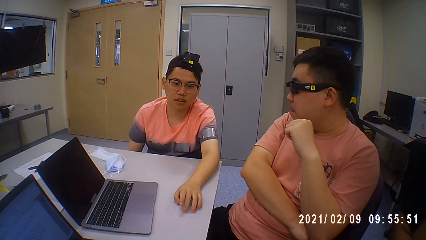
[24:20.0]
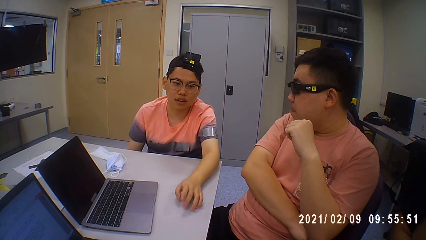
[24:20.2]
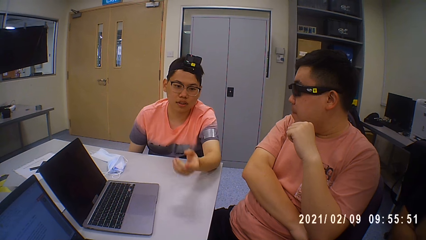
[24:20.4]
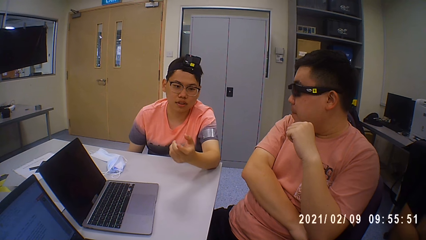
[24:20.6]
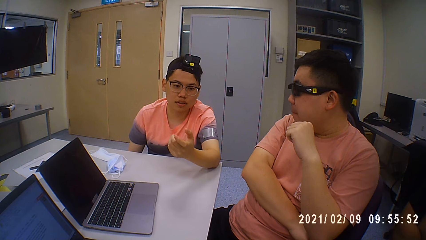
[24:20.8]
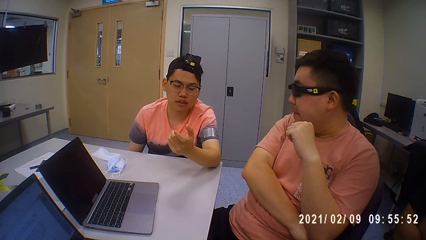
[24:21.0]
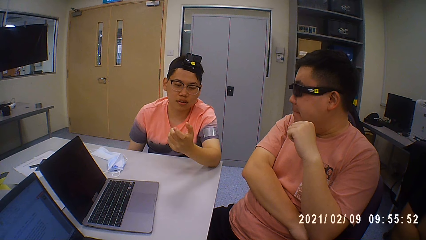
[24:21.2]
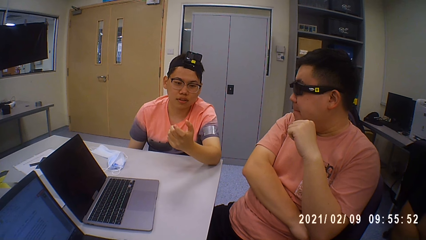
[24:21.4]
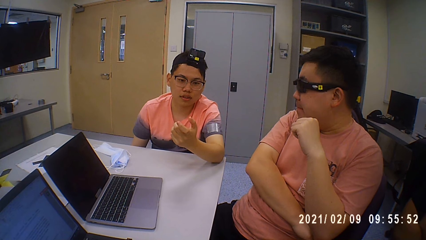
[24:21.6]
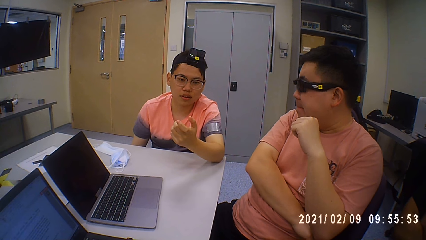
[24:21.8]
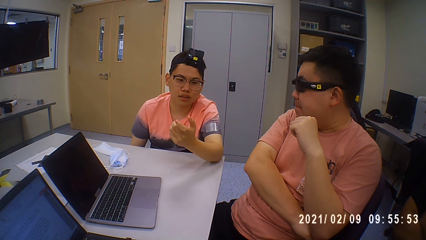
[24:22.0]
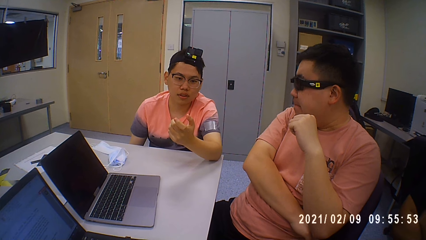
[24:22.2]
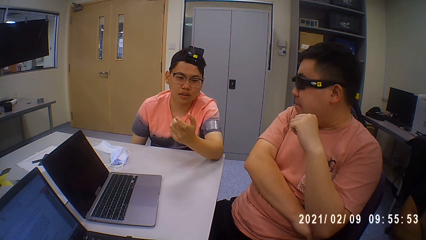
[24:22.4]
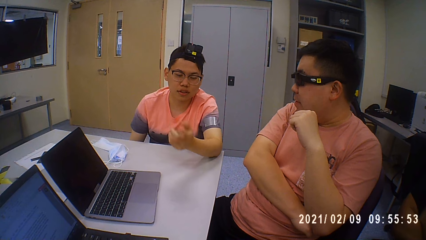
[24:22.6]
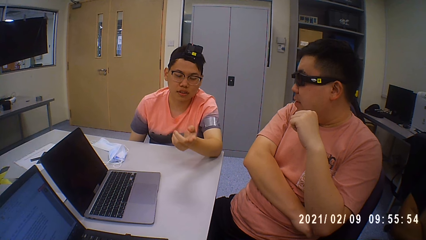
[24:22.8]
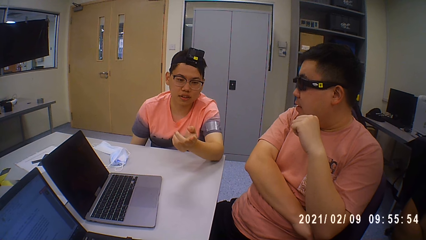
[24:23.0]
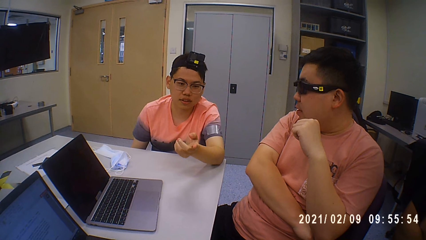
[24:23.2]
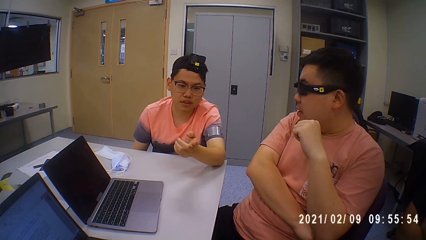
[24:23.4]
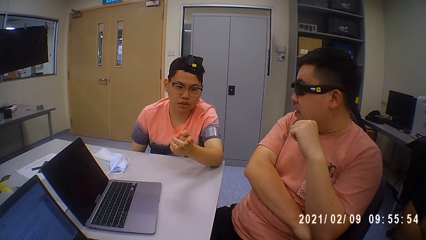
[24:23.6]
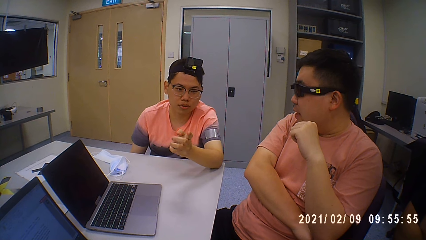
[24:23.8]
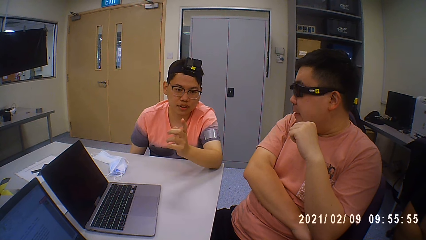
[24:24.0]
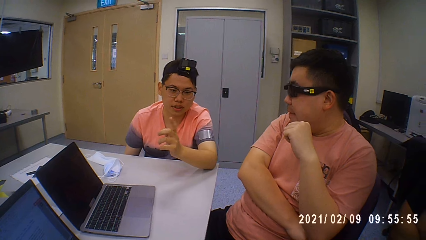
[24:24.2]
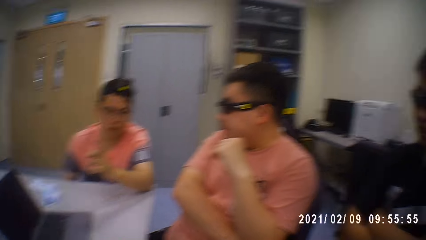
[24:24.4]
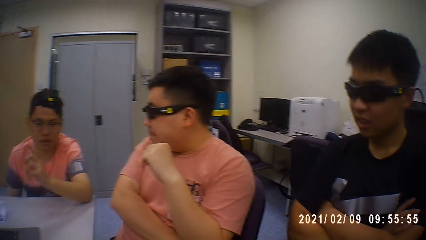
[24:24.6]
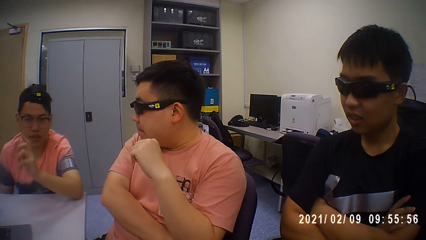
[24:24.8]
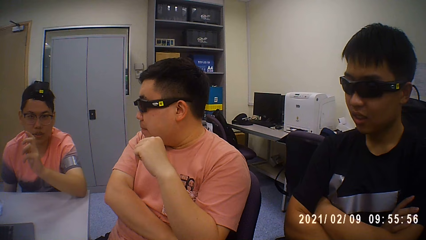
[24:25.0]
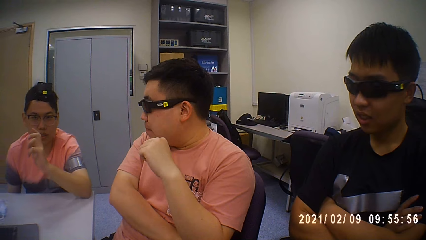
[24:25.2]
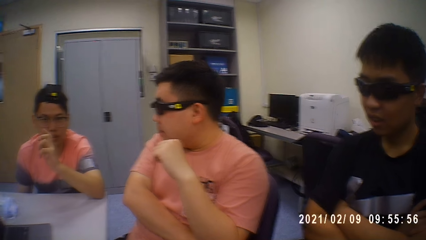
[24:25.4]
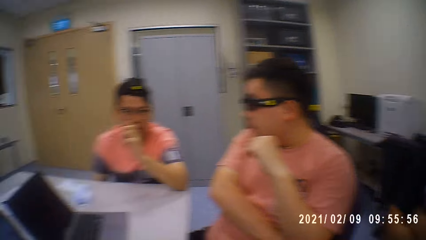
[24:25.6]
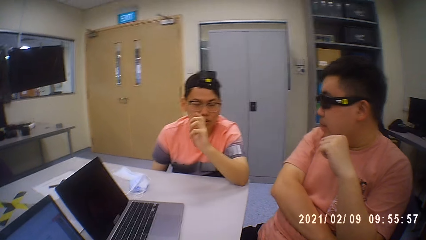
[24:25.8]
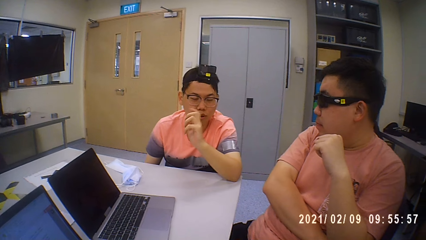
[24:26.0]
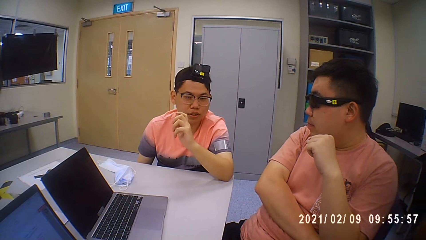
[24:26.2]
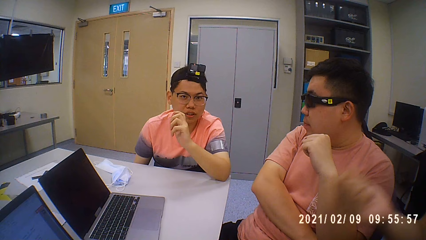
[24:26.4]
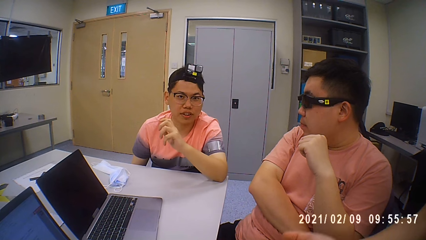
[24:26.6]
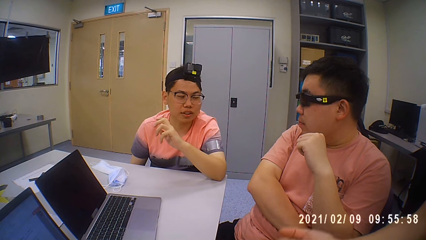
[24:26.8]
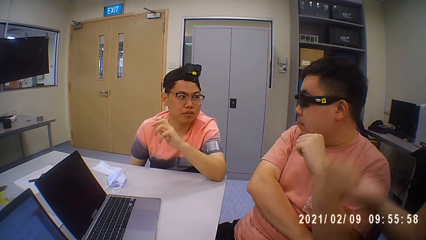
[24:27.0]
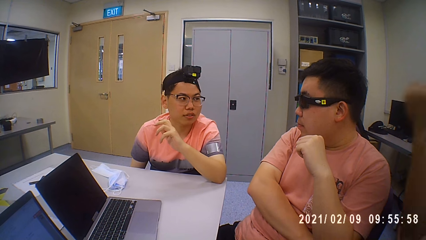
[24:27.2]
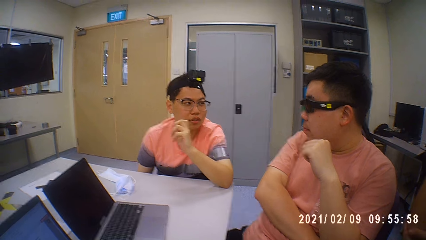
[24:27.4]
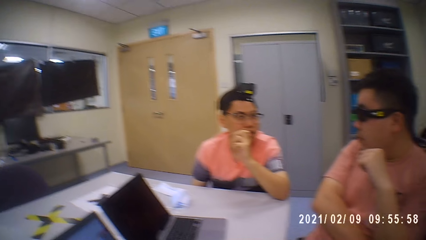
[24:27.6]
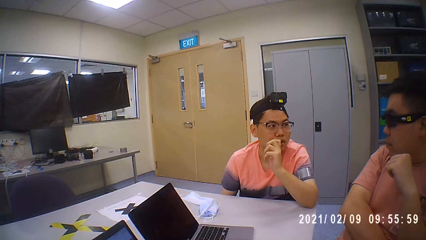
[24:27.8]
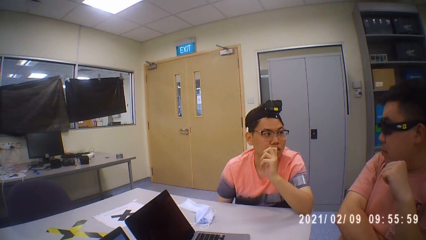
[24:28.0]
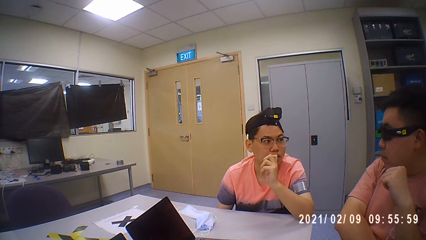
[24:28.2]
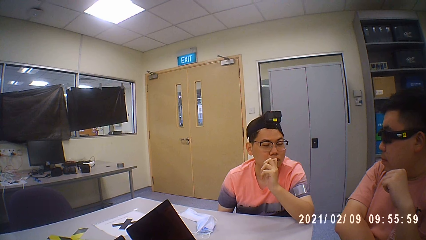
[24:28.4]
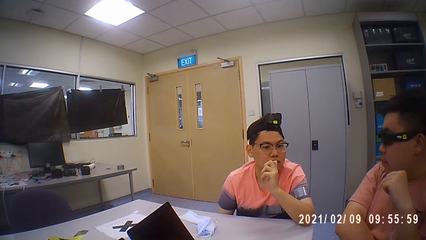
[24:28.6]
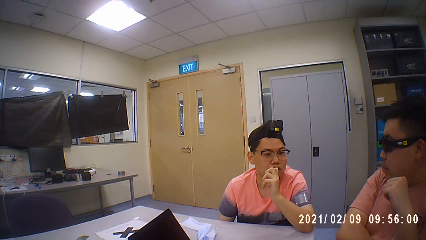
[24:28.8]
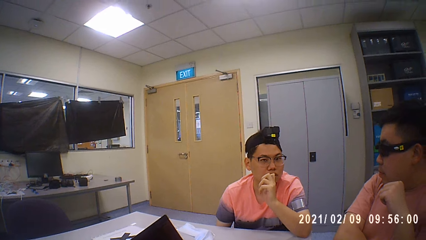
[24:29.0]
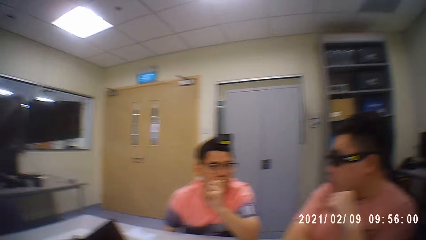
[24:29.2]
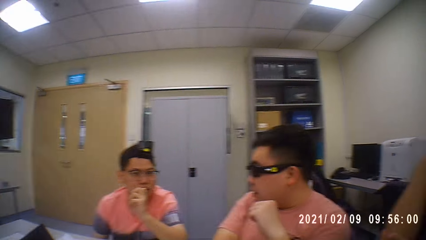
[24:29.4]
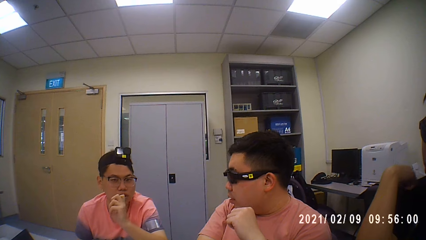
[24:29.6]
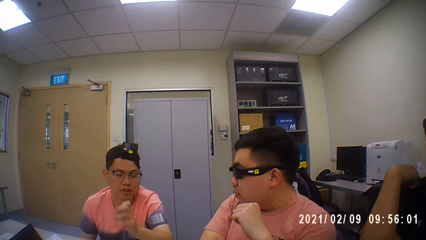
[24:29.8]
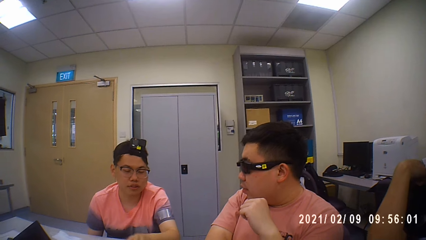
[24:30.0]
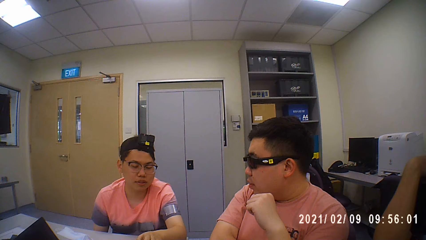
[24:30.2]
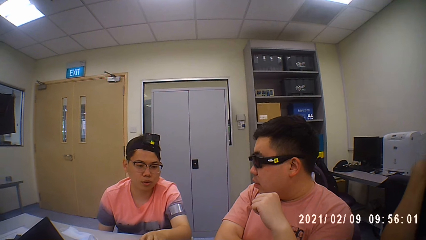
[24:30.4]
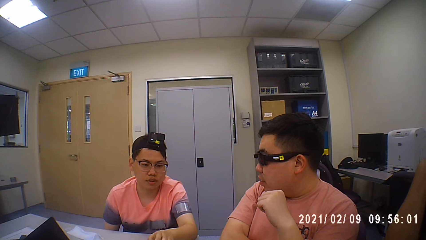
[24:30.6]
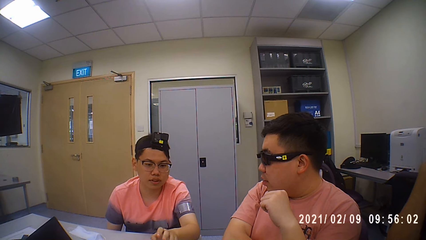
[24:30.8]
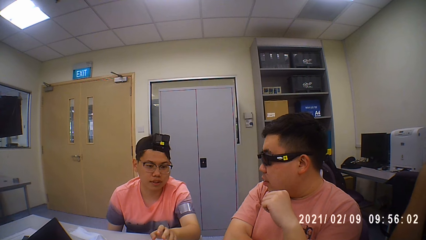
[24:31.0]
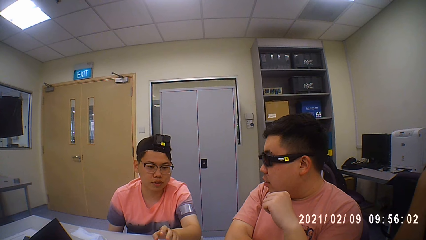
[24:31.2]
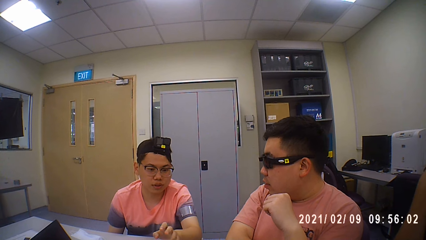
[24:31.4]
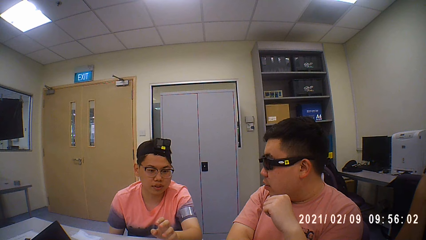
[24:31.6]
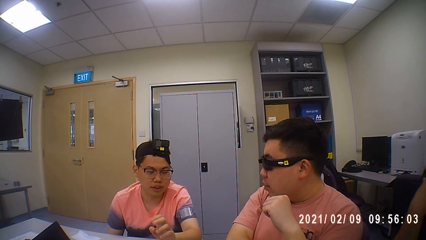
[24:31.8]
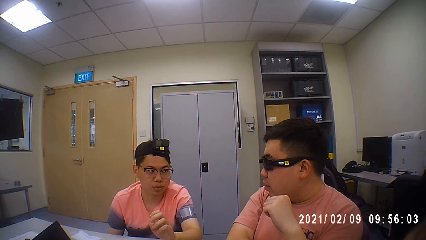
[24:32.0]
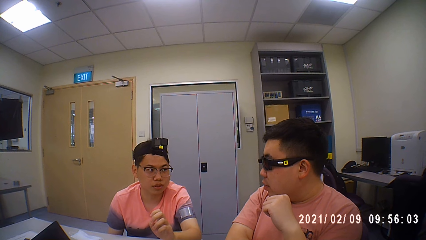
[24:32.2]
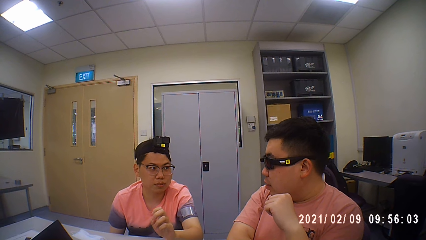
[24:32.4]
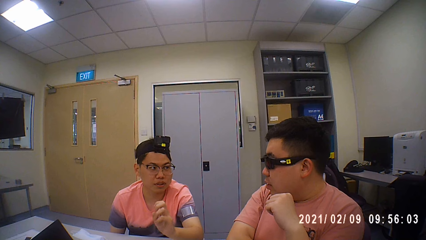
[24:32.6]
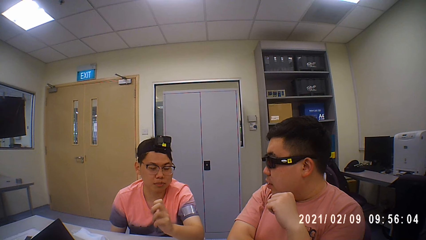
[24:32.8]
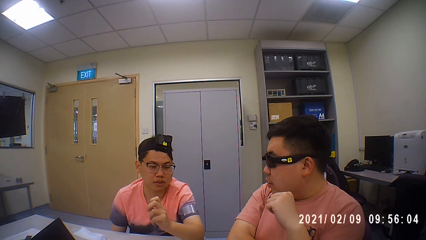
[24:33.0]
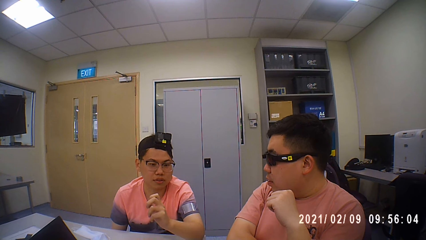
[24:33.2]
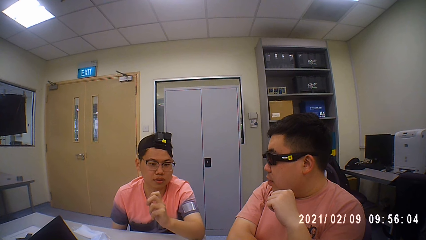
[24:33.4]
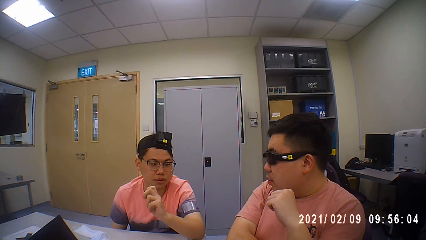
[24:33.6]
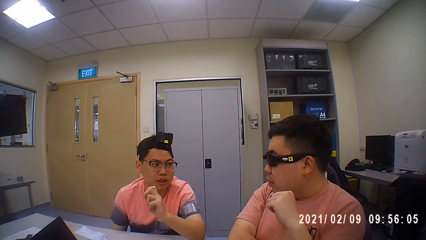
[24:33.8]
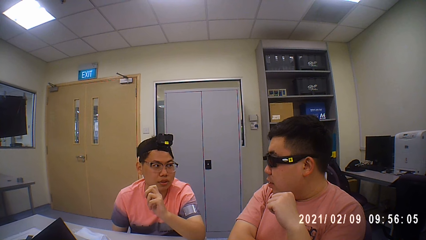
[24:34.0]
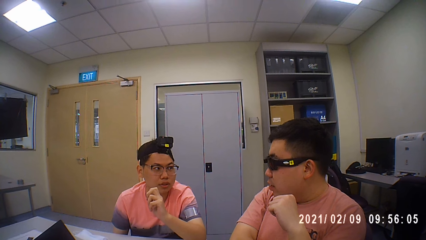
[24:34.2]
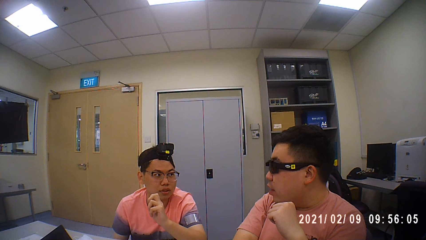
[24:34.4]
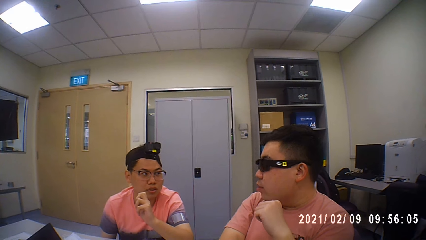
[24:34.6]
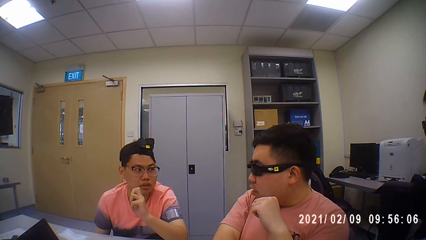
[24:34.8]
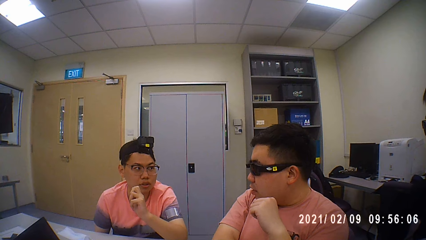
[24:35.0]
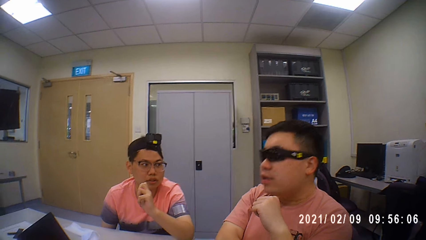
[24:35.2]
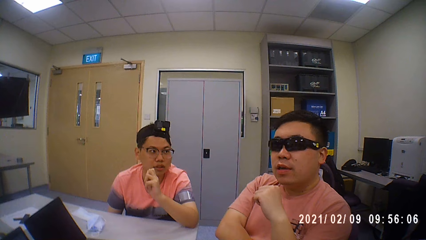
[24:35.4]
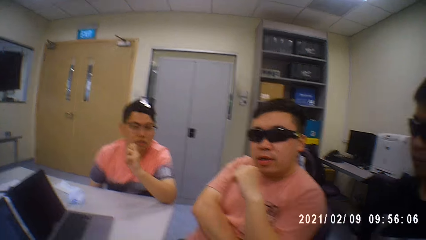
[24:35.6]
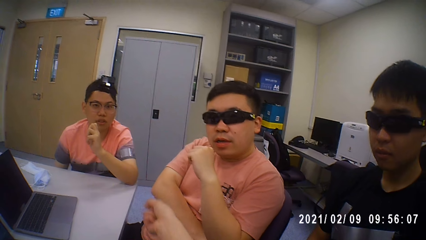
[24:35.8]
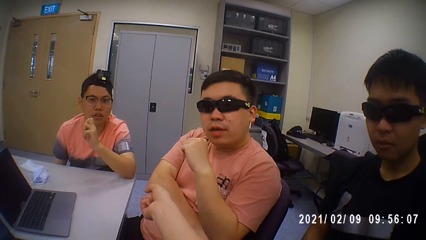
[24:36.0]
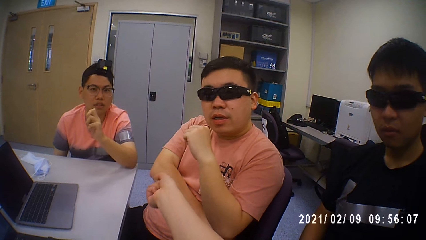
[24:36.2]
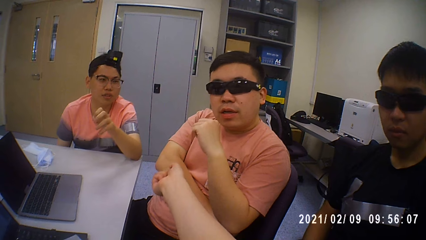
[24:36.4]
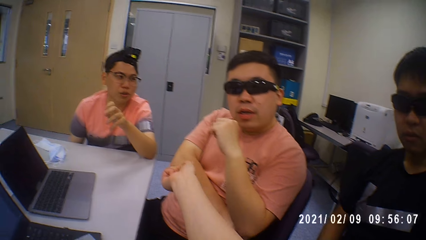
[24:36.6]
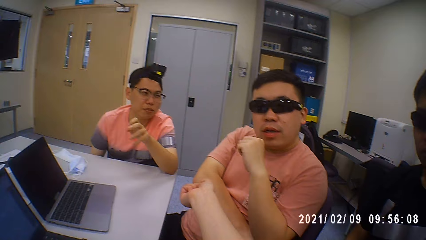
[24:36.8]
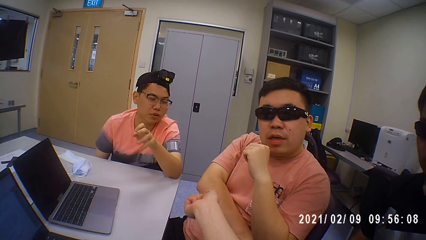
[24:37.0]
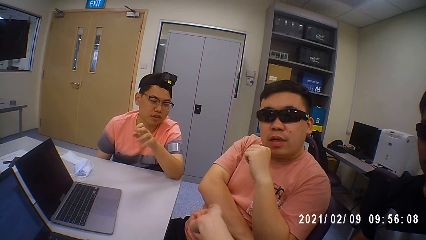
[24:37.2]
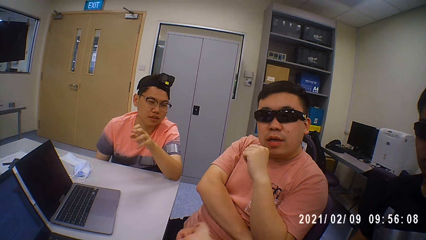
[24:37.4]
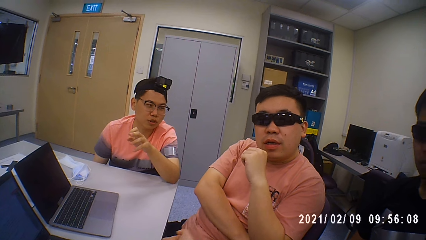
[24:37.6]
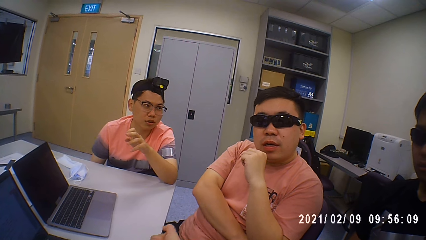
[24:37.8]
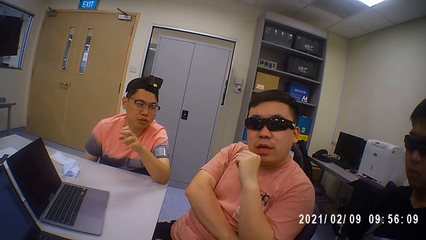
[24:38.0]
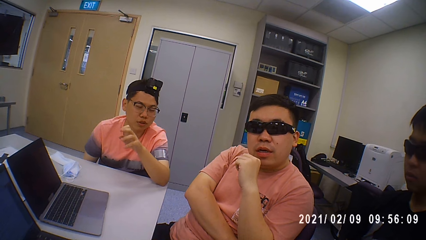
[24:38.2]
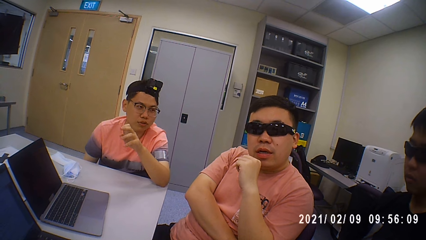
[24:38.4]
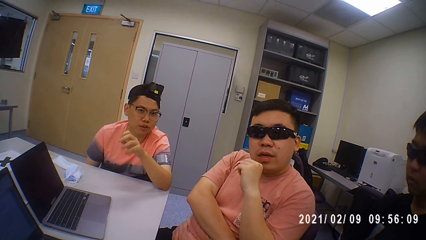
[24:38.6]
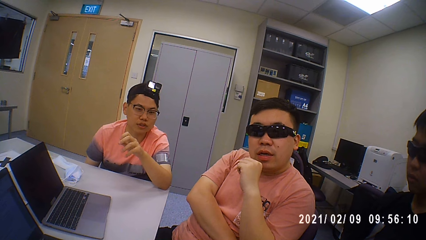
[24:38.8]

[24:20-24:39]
The camera wearer raises a hand.
